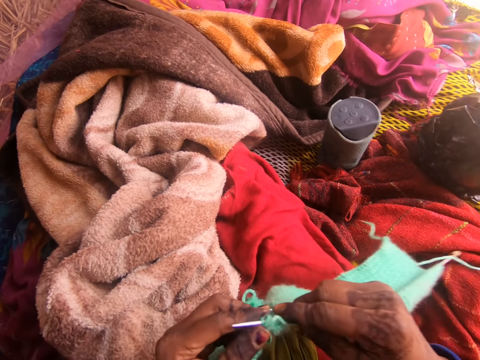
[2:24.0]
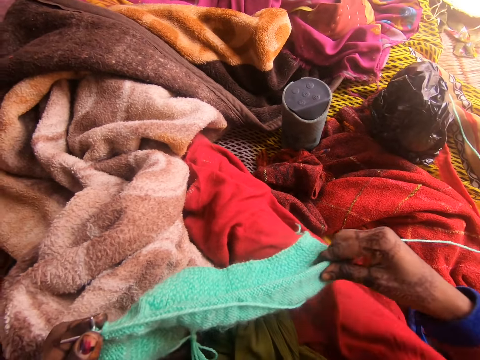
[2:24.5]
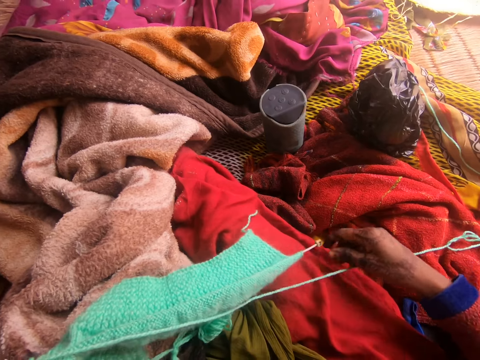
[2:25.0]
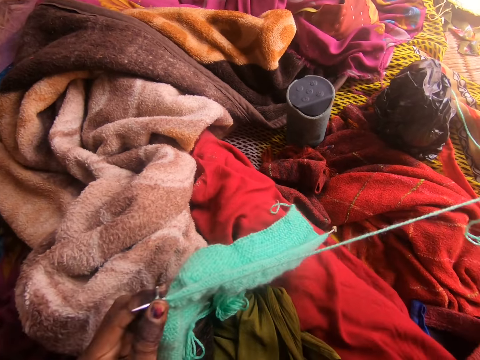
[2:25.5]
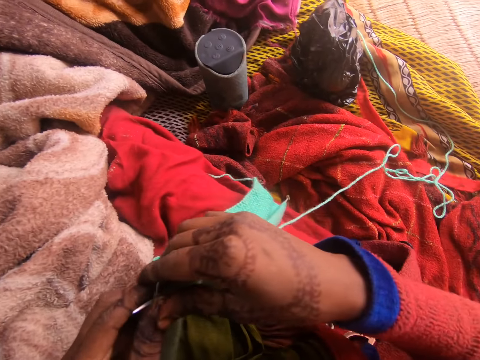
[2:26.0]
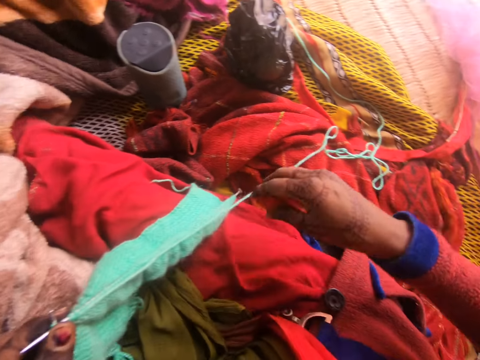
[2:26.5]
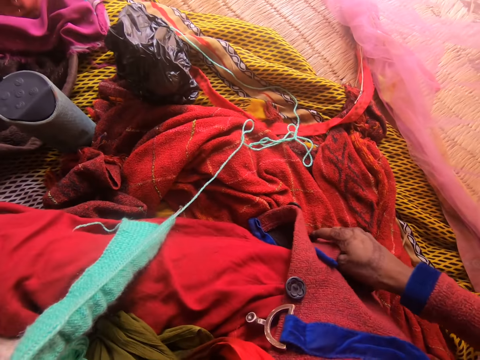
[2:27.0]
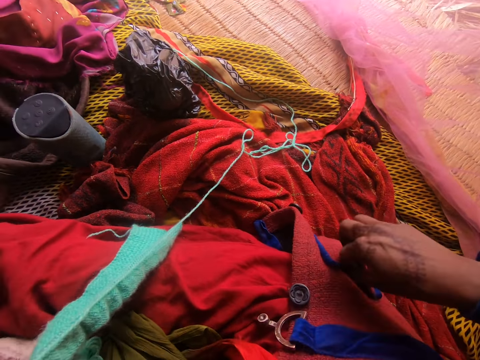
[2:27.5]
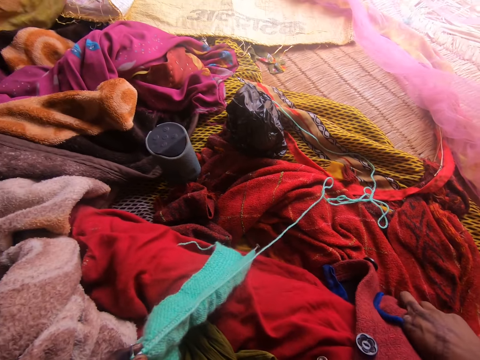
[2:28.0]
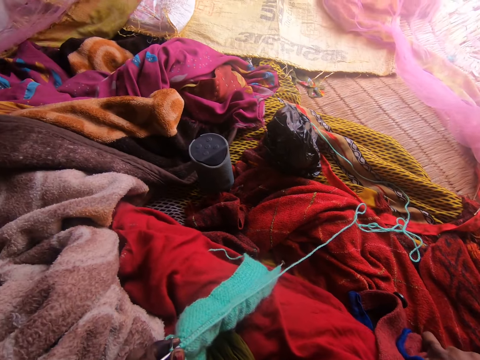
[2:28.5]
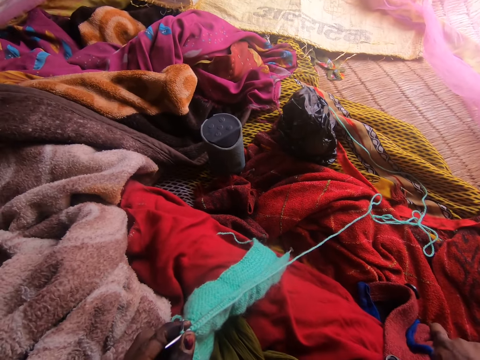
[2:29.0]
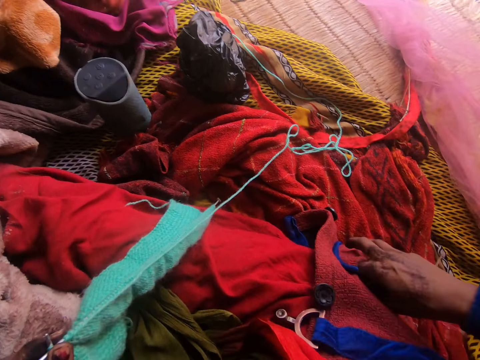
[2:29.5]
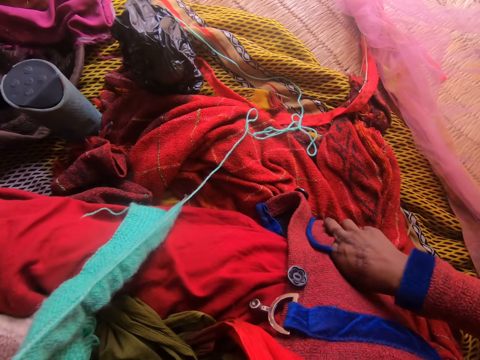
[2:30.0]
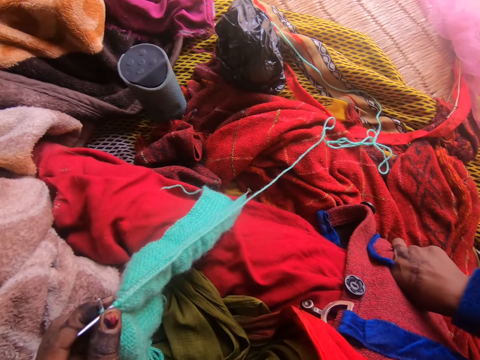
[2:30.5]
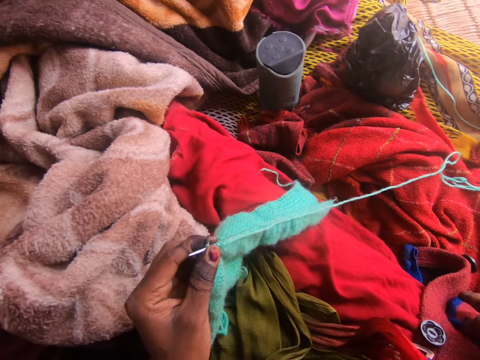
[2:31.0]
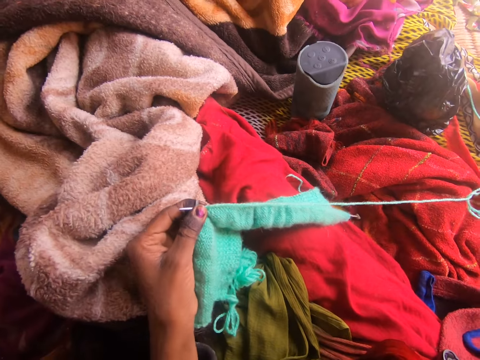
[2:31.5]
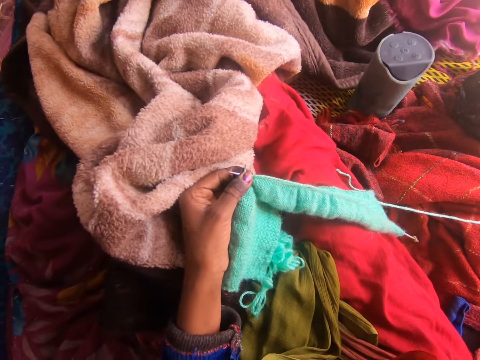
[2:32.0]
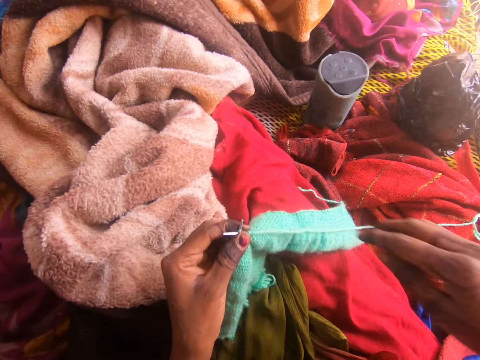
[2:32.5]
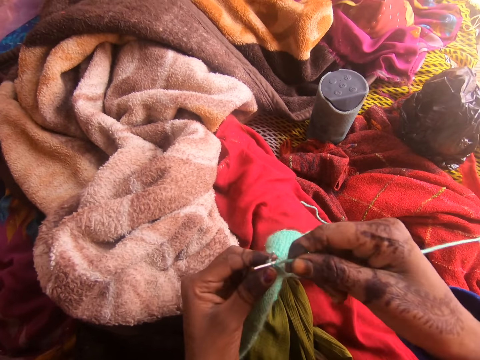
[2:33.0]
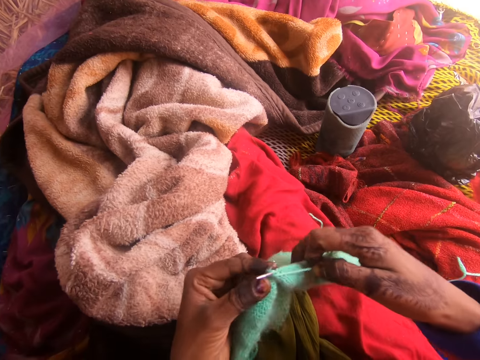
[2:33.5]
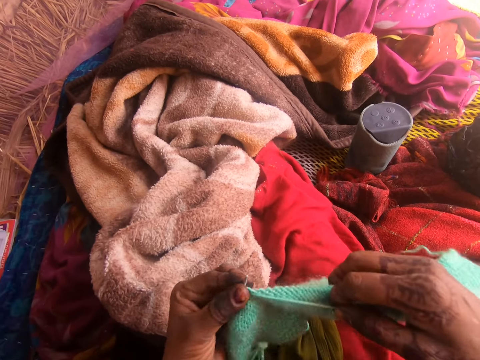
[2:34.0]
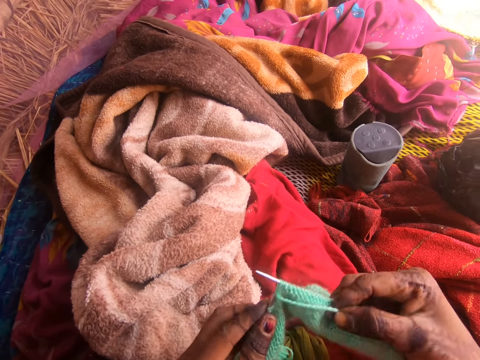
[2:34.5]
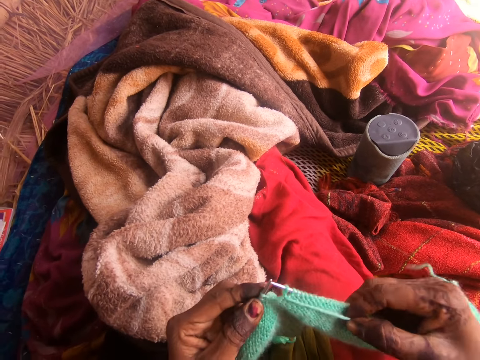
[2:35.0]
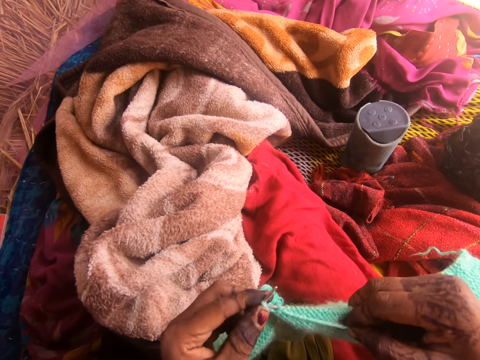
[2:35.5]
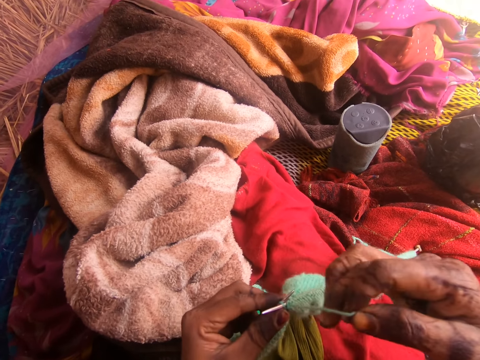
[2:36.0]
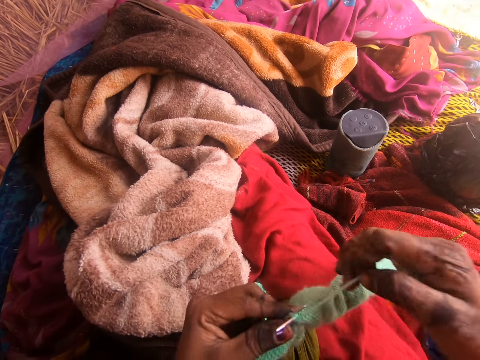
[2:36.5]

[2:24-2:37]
The camera wearer touches a cloth. She touches her pocket with her right hand. She sews using a yarn and a crochet.

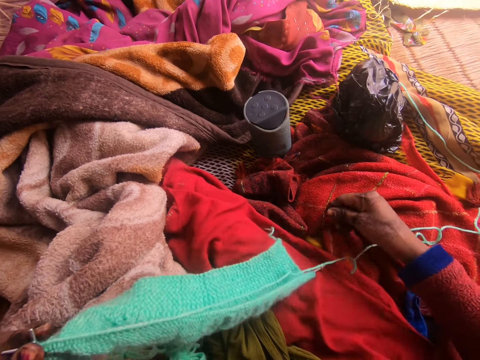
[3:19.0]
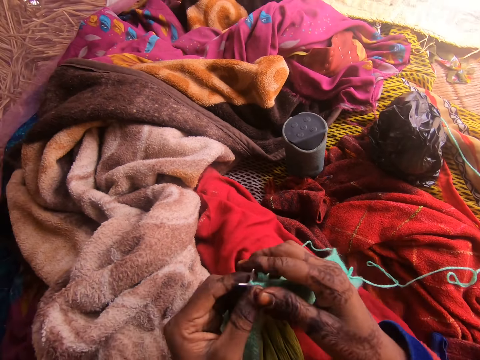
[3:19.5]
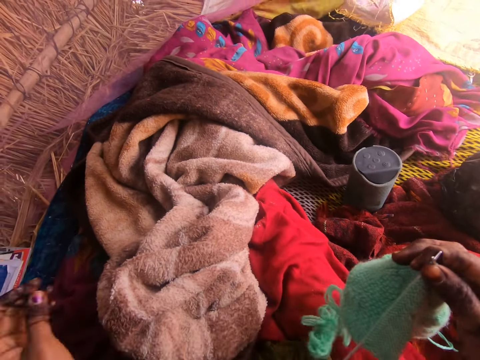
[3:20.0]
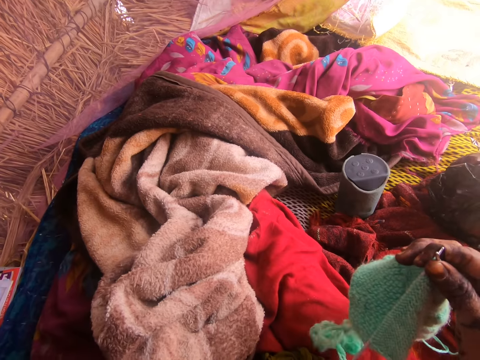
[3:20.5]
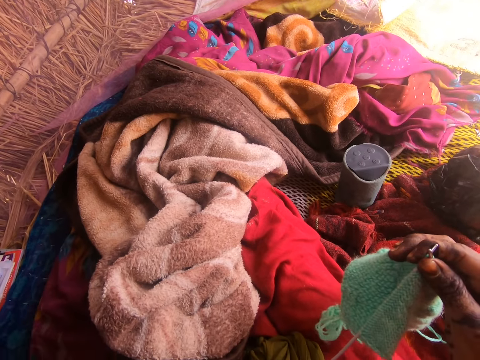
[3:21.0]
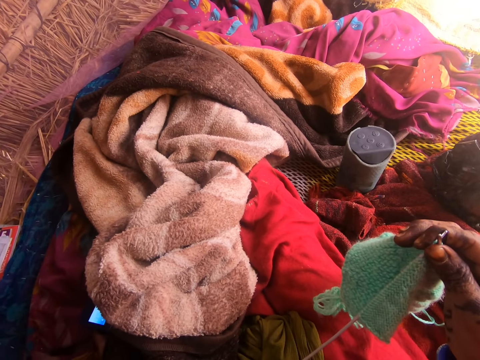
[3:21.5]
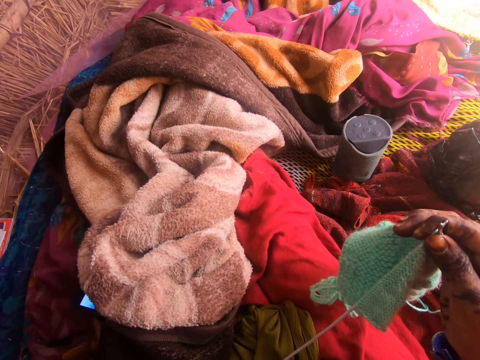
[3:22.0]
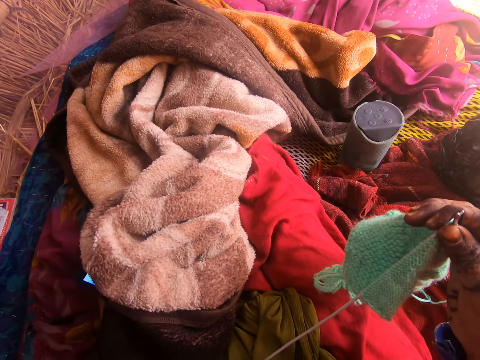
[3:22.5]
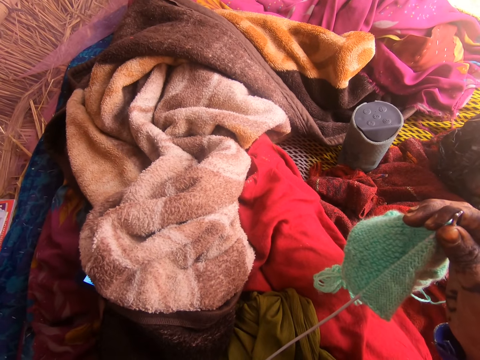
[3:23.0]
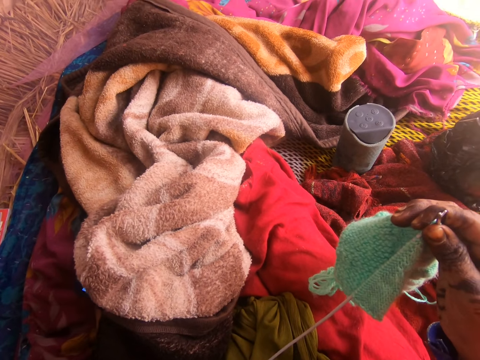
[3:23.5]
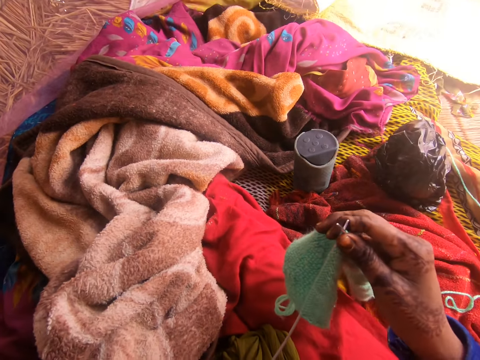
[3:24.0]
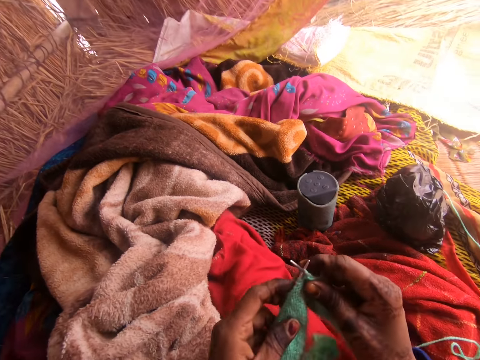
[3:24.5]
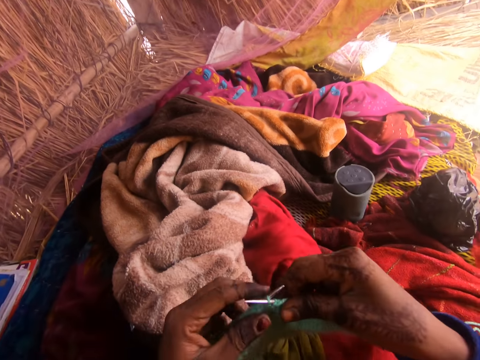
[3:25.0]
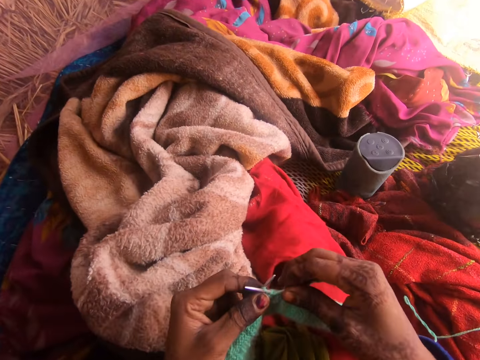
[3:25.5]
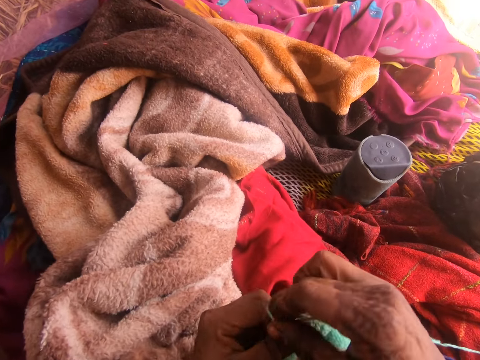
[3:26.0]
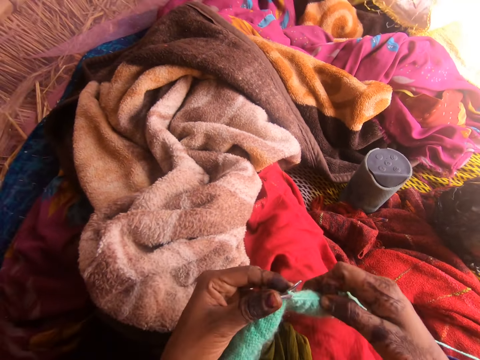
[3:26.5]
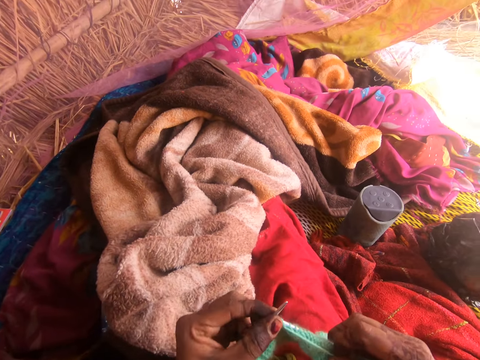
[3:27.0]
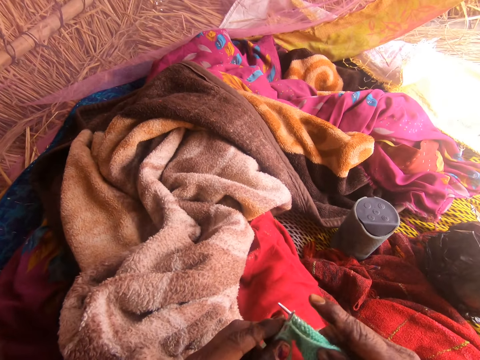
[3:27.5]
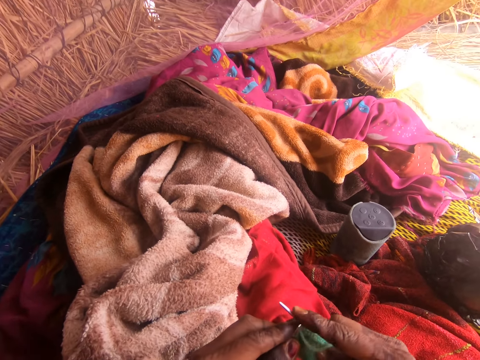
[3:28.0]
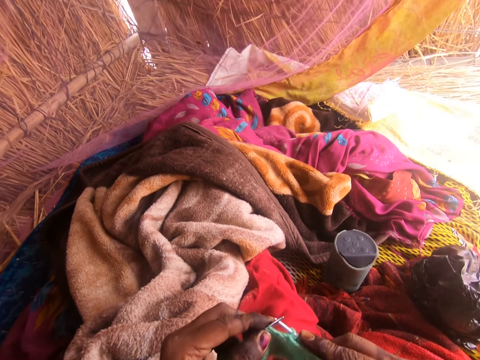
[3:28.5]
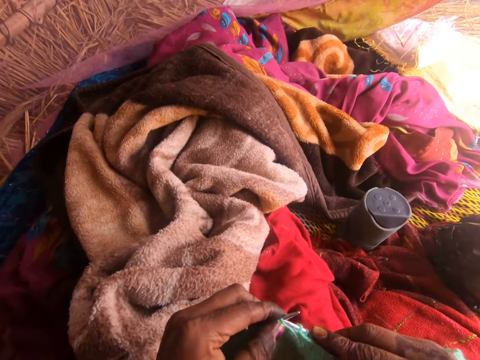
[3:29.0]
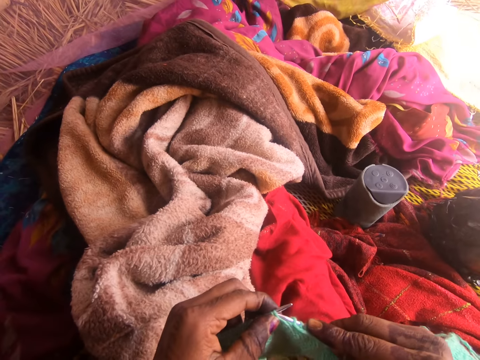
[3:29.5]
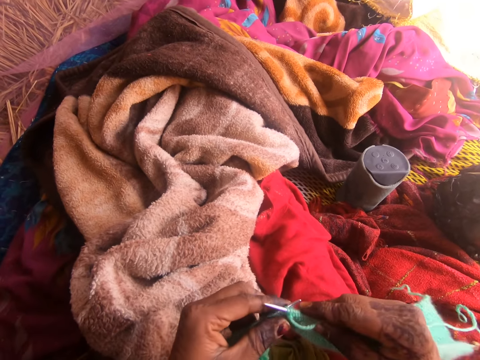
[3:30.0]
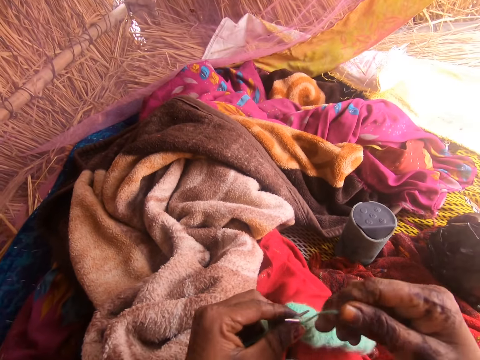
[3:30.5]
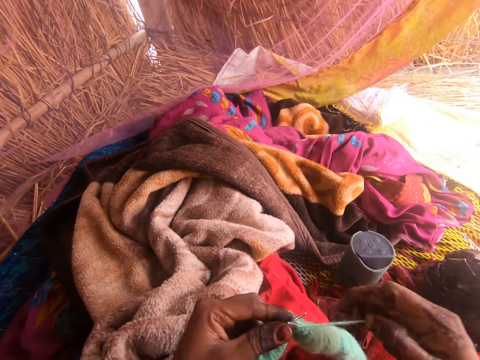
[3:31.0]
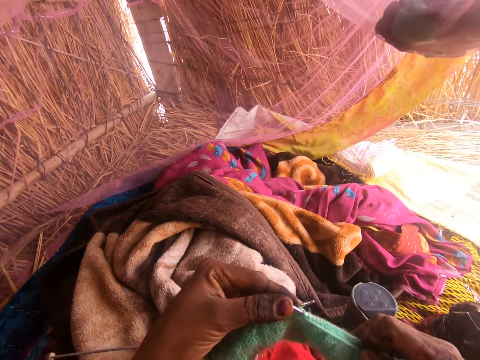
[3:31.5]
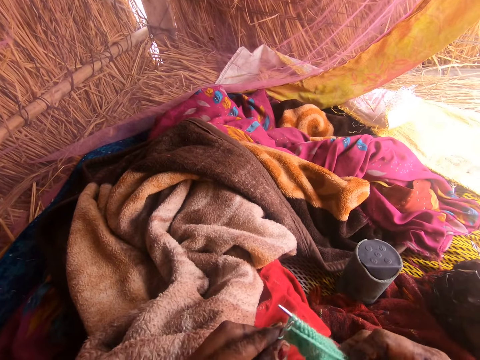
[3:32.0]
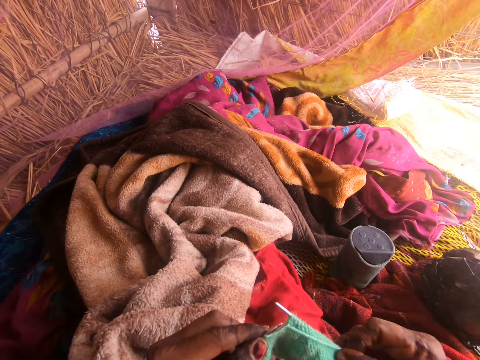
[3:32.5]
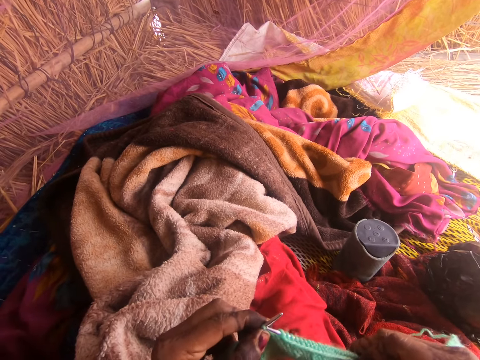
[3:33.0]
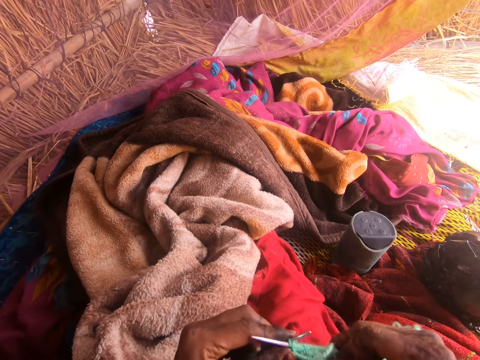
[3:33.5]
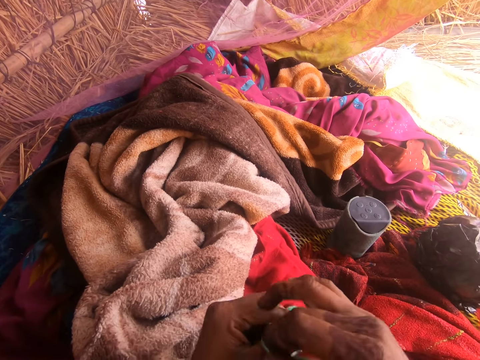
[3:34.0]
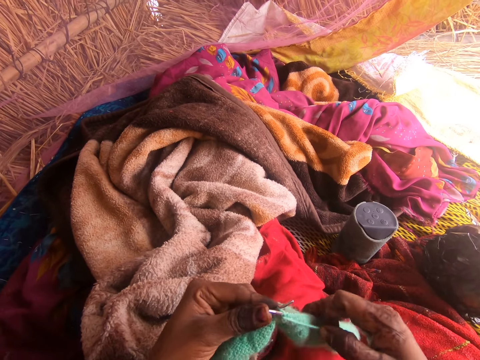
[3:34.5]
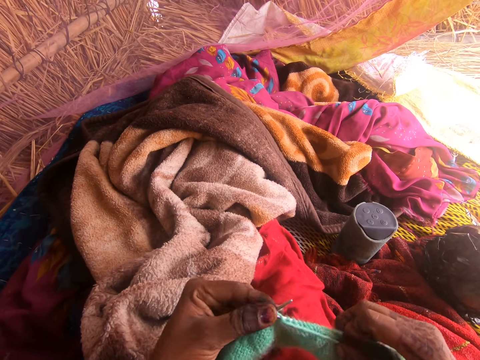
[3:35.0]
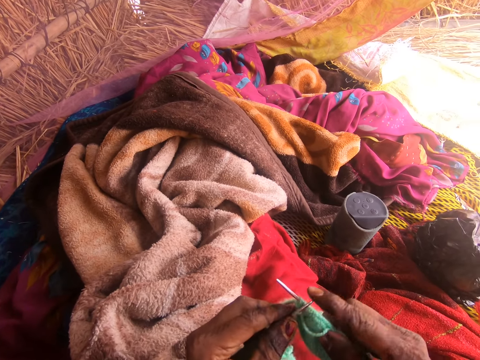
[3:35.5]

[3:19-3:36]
The camera wearer dials the phone. She interacts with a man. She presses the phone on the ground with her left hand. She knits with the knitting pin and wool using both hands.
